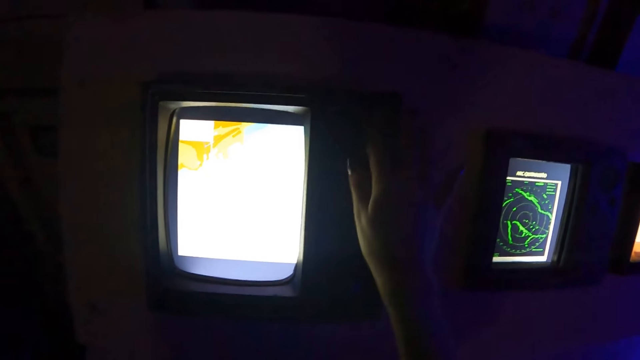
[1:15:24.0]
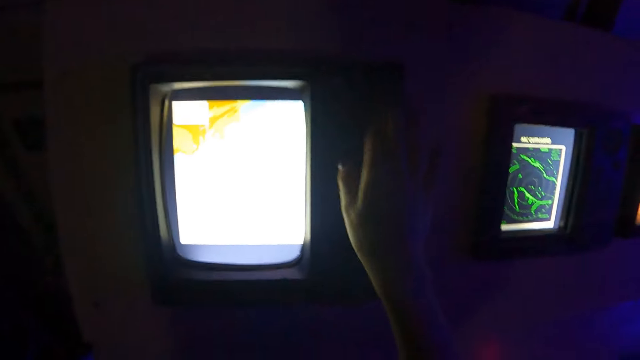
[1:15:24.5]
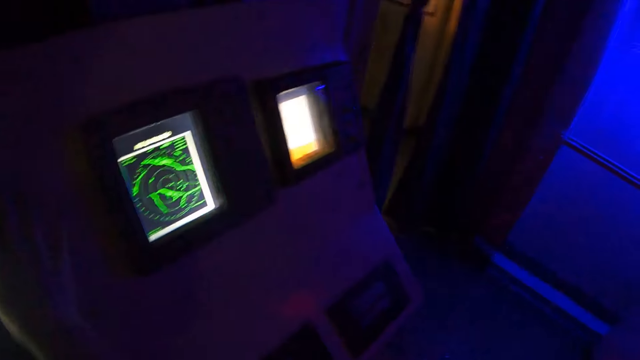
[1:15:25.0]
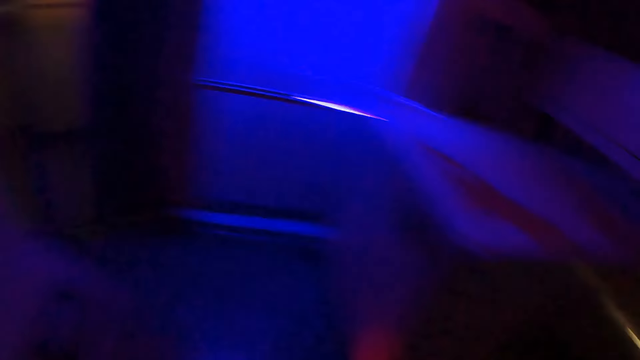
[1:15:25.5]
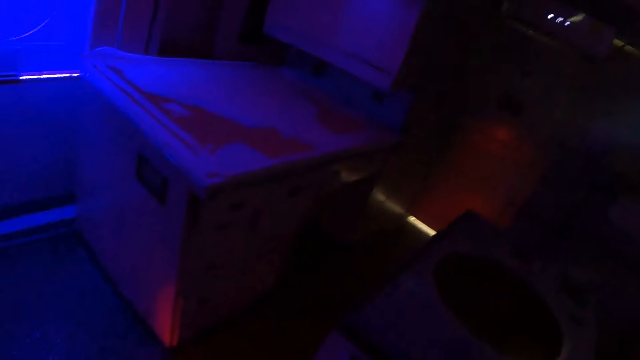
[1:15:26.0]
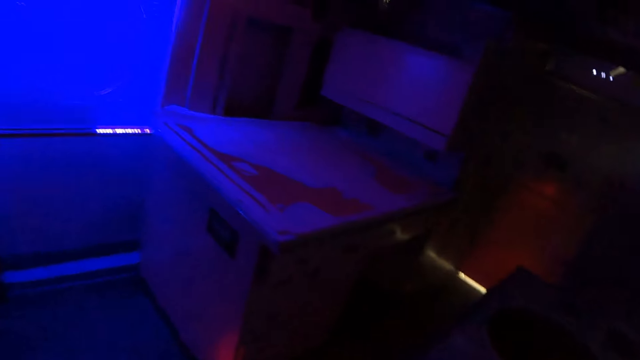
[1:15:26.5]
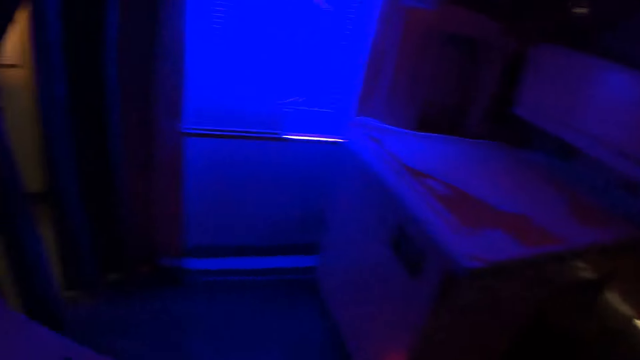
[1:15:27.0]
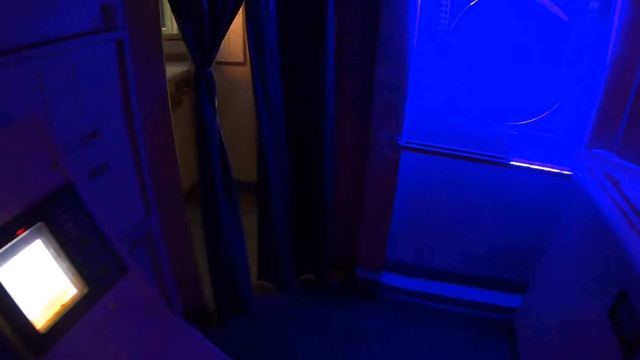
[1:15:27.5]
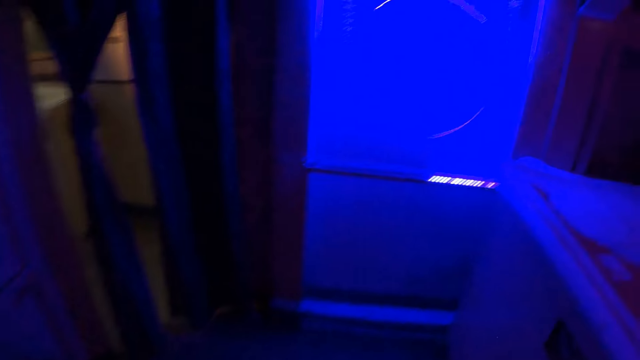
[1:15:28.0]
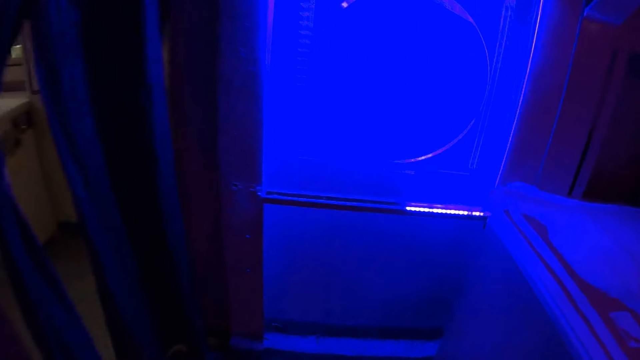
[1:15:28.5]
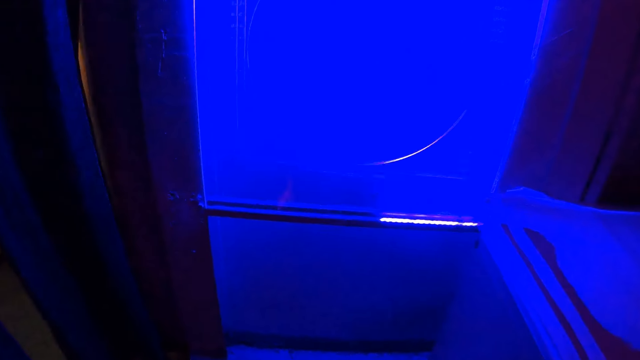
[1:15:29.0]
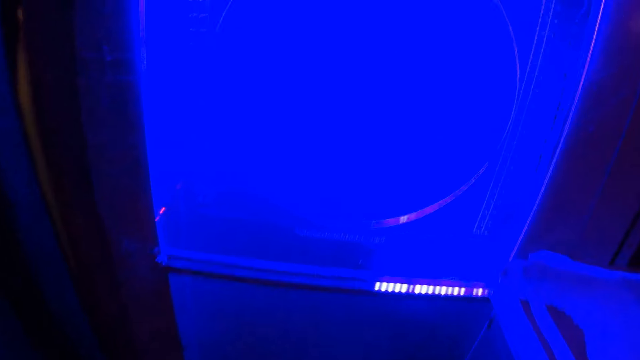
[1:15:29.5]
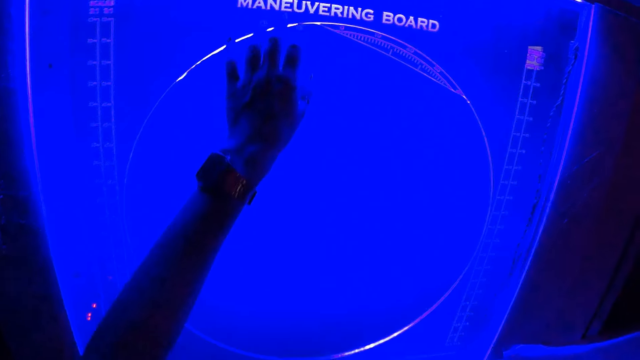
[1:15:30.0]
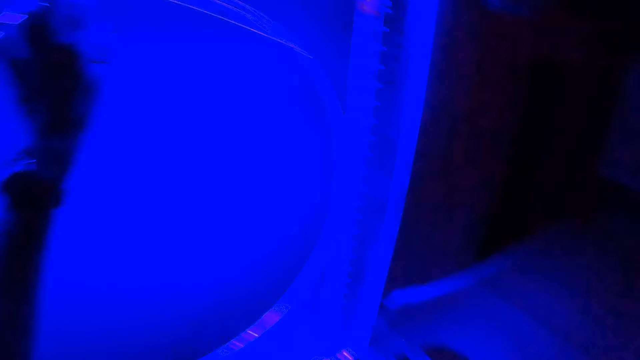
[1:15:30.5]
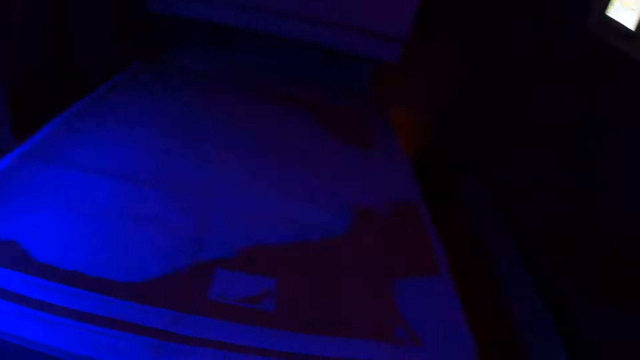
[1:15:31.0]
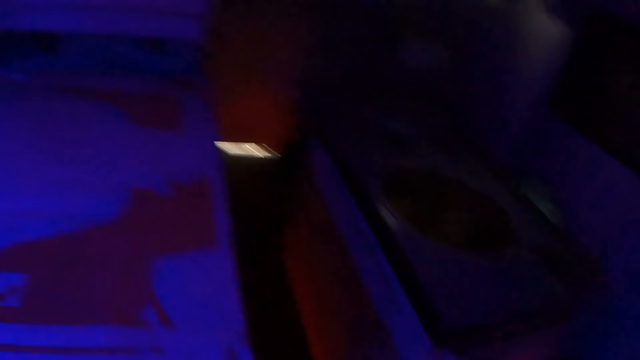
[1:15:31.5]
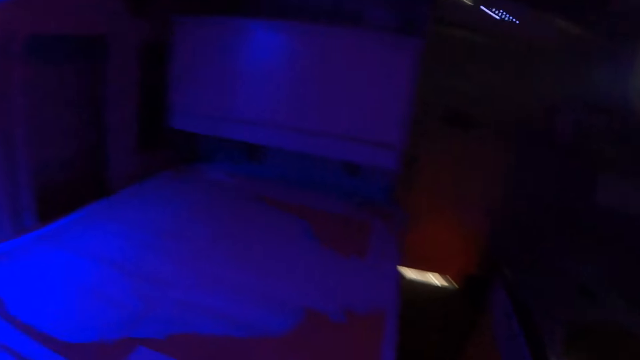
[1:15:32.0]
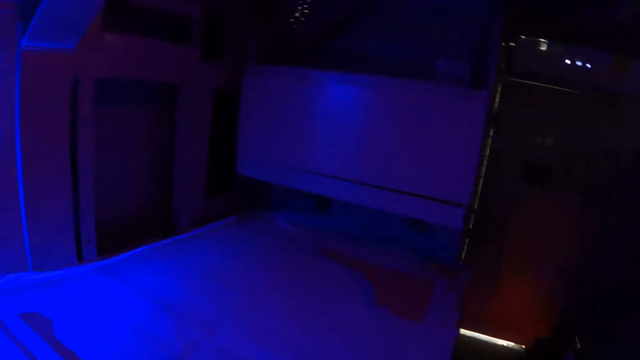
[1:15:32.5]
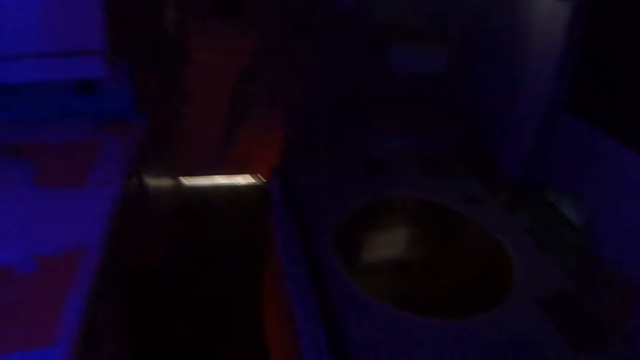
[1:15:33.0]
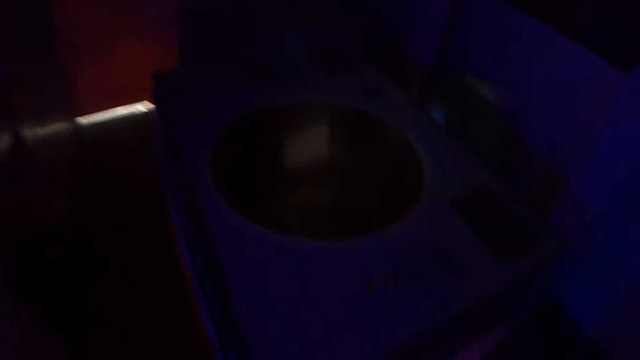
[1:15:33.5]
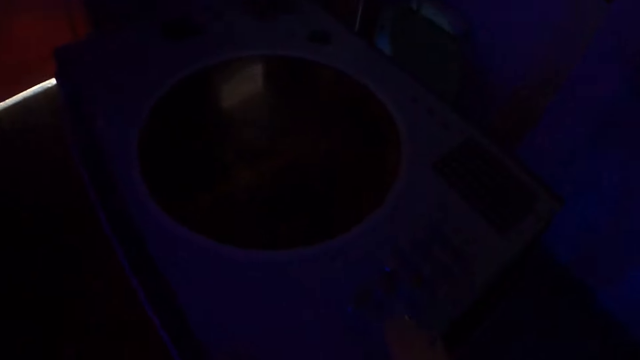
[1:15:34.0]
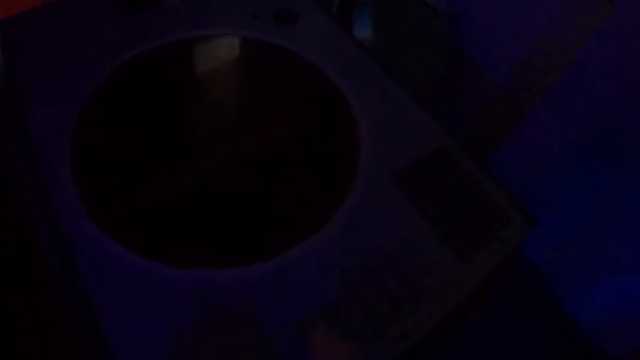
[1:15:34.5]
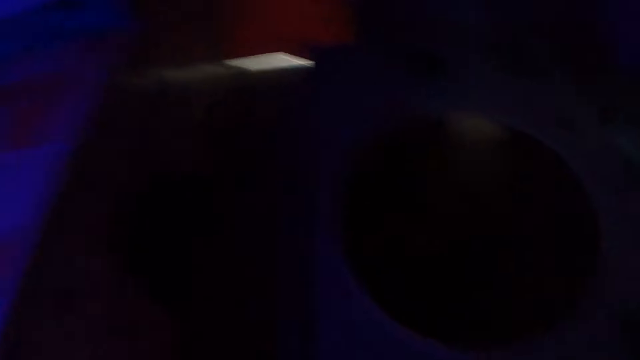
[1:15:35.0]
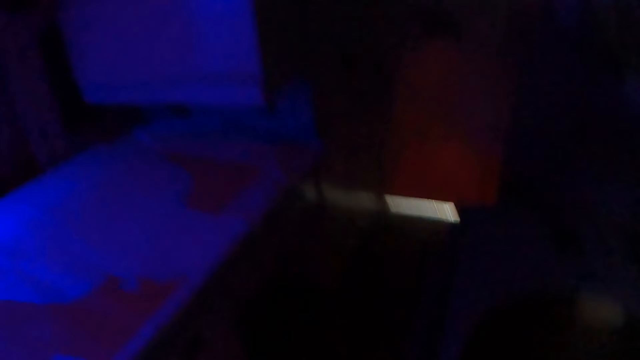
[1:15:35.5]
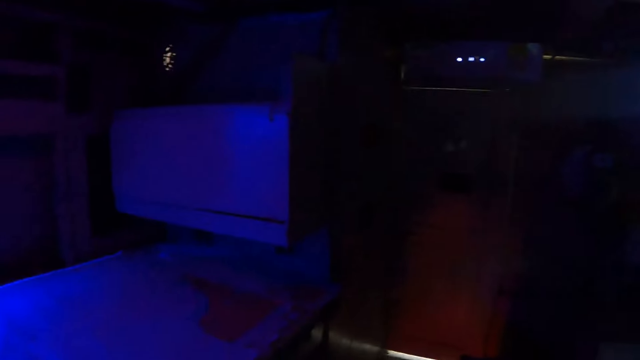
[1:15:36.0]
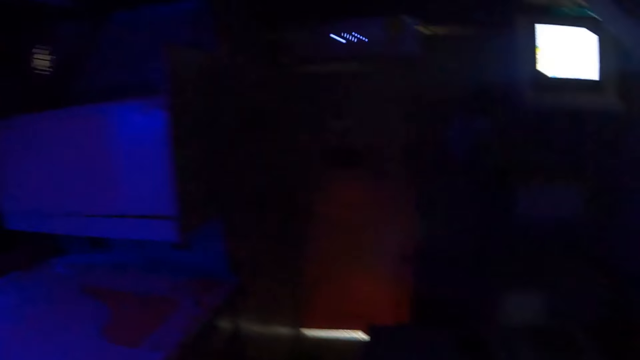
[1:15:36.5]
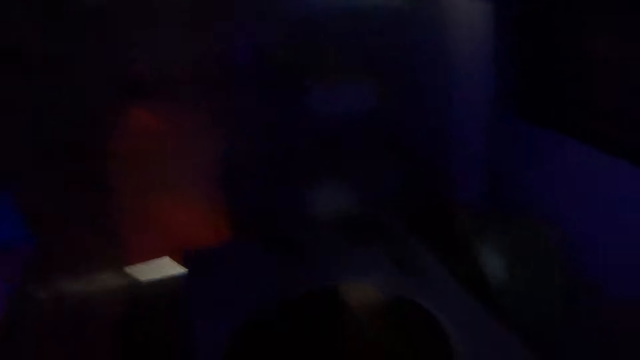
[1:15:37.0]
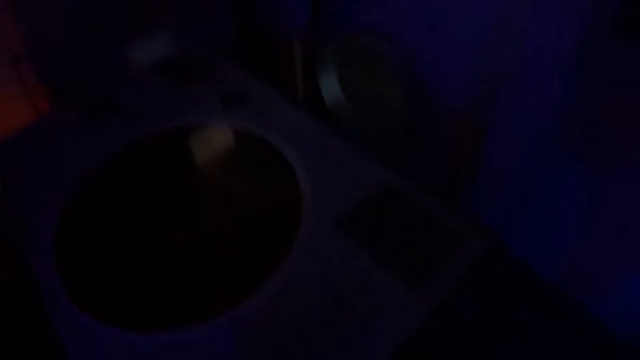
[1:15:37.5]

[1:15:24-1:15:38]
The camera wearer walks in the ship. They stare around. They stare at the map. They stare around.

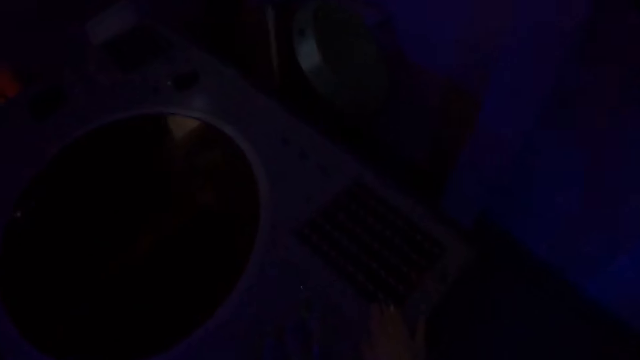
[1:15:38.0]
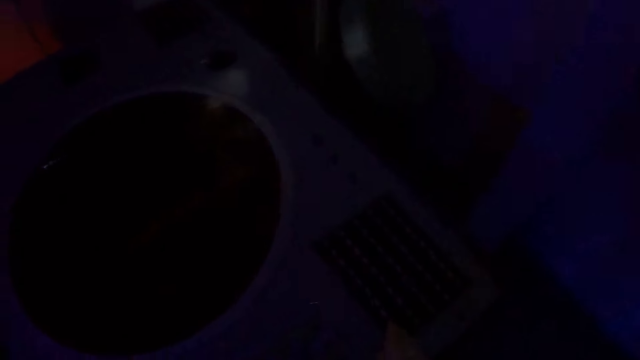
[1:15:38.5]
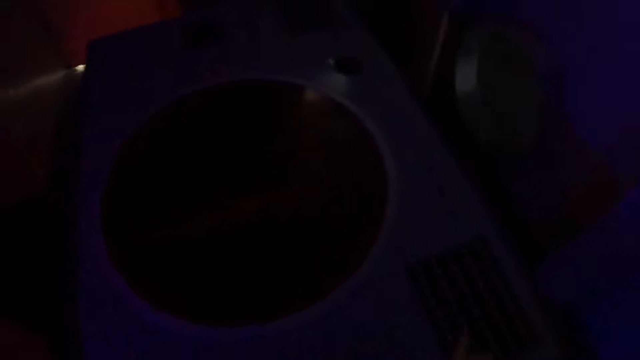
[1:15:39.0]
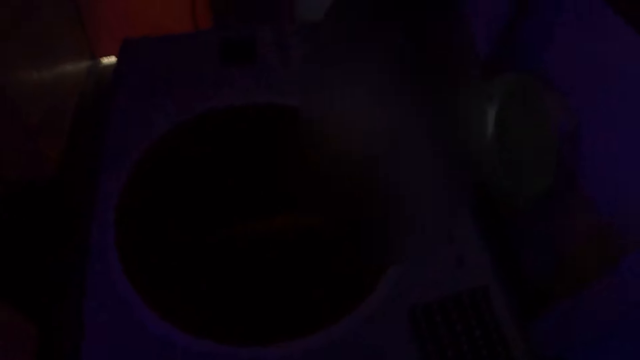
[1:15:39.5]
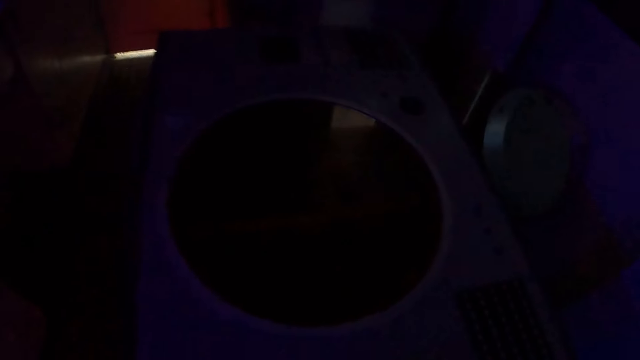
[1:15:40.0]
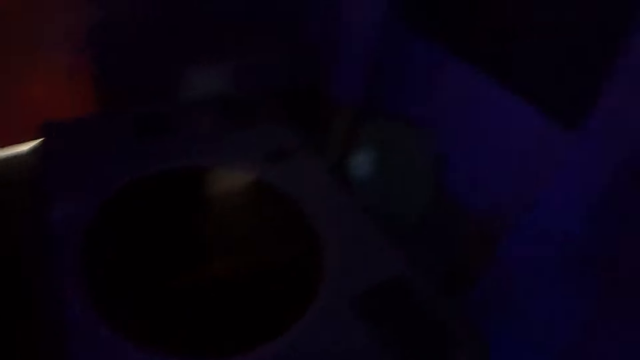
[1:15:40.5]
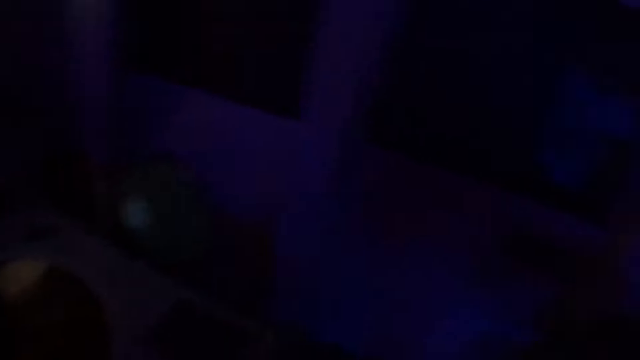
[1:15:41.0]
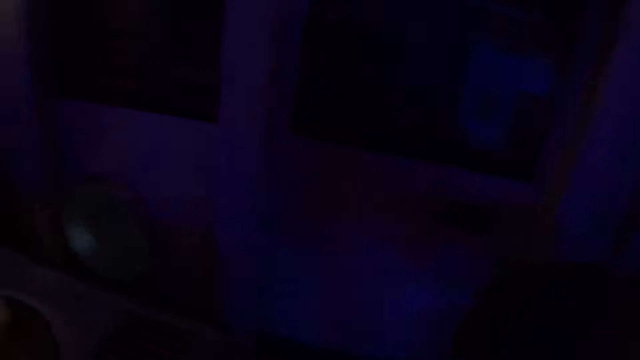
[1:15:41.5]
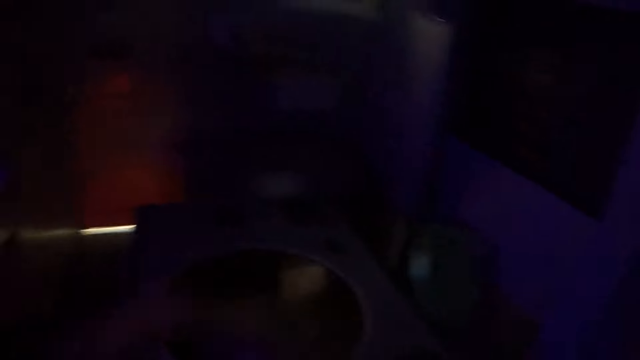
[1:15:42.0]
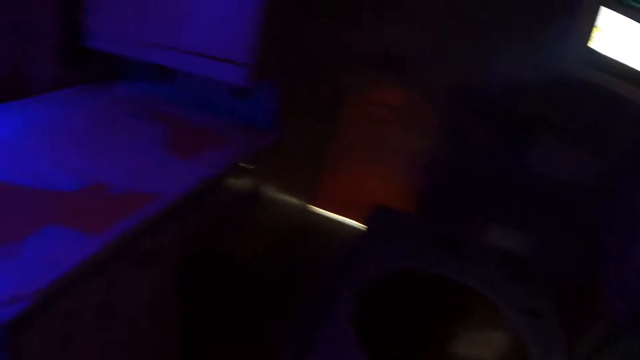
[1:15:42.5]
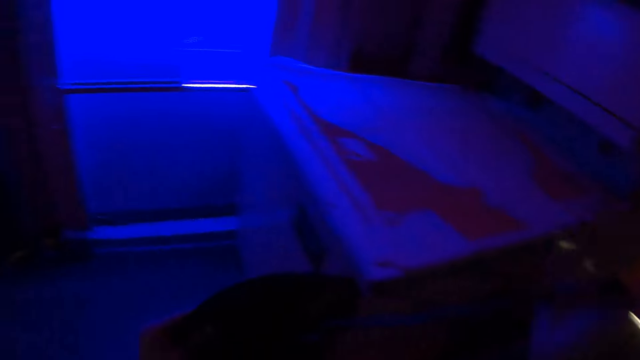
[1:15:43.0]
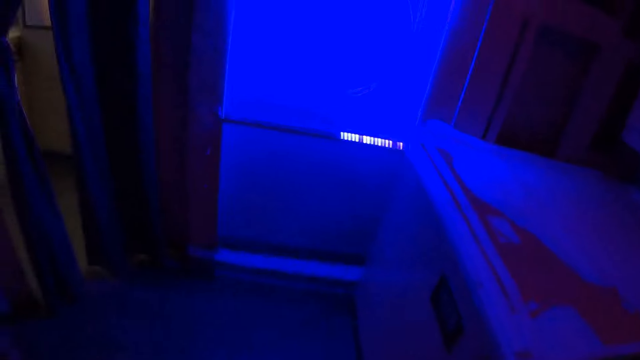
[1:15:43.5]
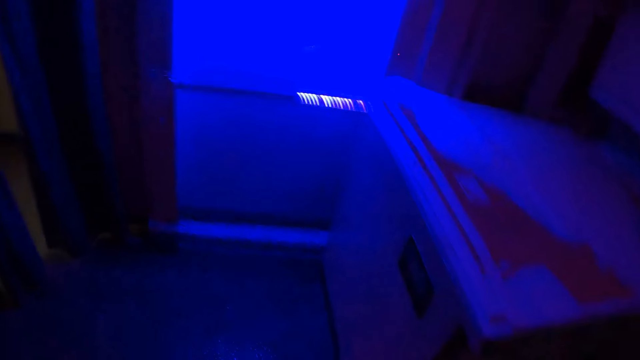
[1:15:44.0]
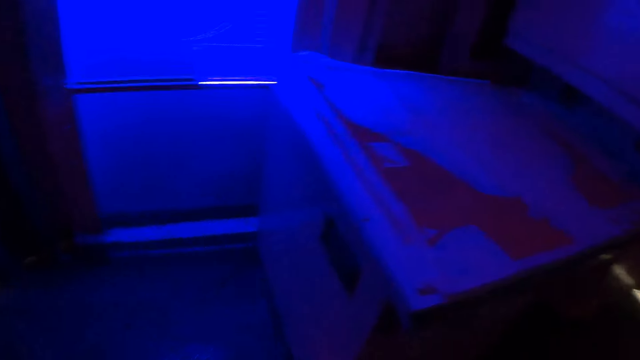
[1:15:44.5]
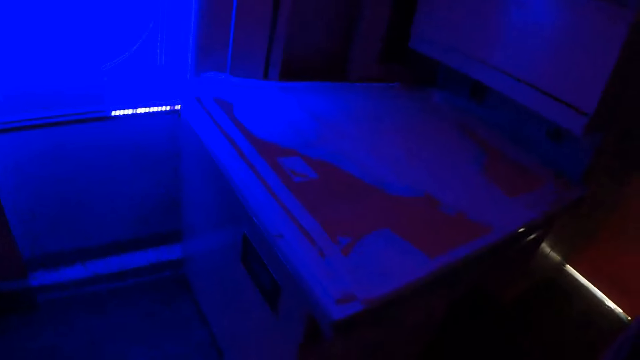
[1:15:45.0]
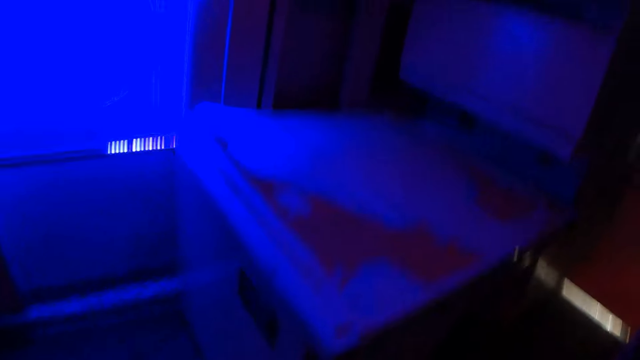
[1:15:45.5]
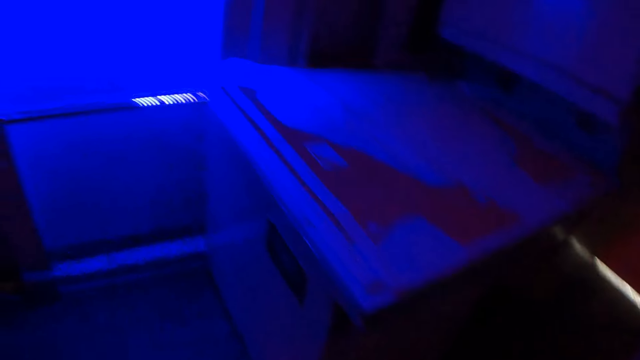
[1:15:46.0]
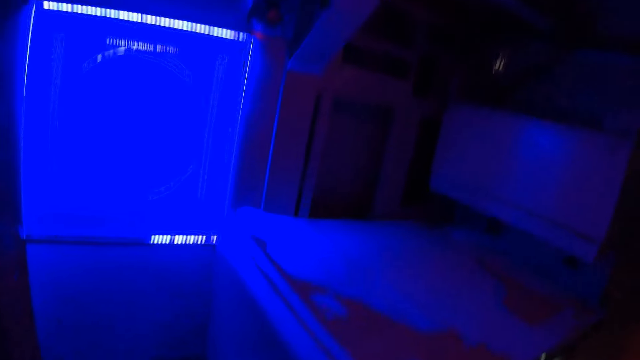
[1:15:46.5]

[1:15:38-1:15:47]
The camera wearer removes the mobile phone from the backpack.
